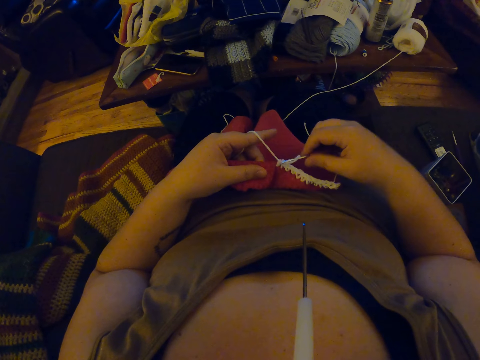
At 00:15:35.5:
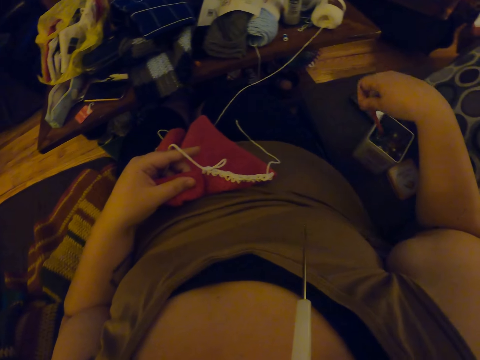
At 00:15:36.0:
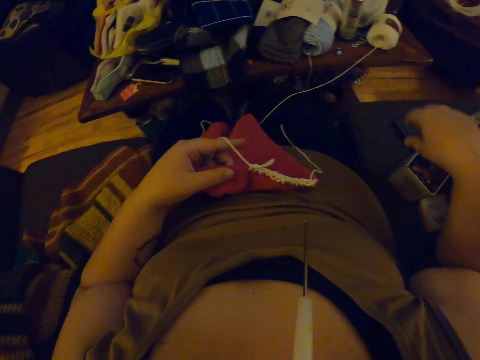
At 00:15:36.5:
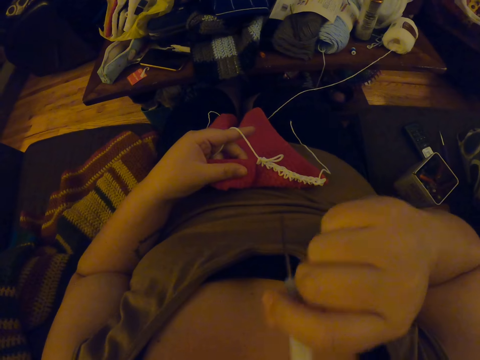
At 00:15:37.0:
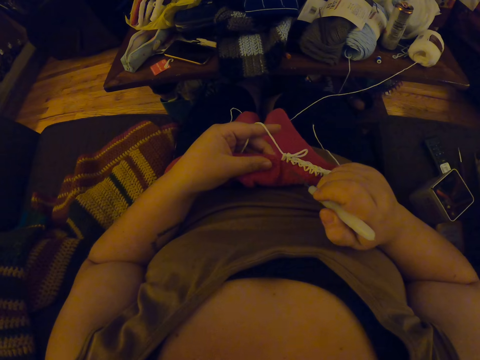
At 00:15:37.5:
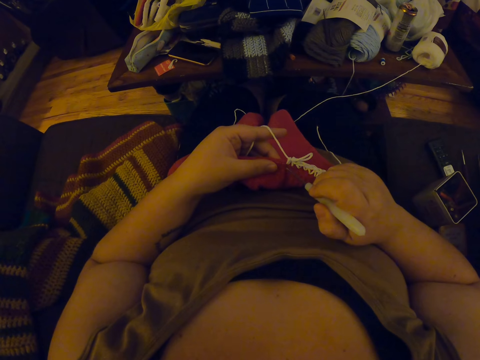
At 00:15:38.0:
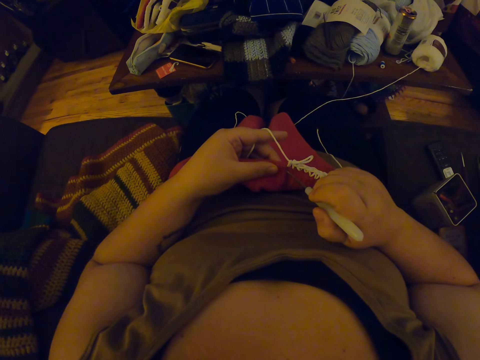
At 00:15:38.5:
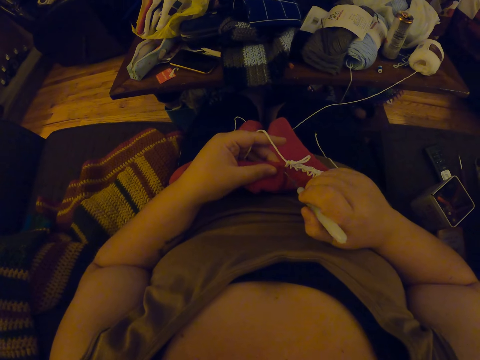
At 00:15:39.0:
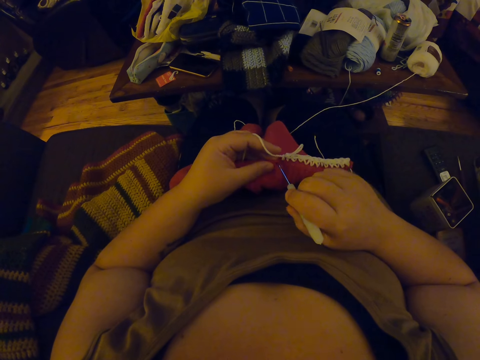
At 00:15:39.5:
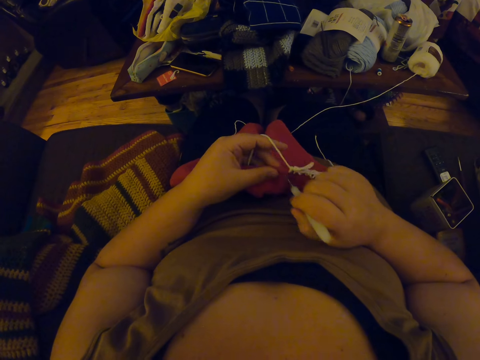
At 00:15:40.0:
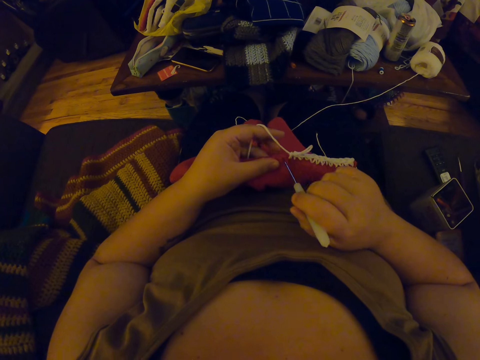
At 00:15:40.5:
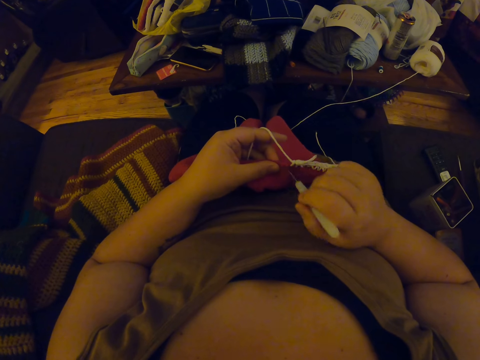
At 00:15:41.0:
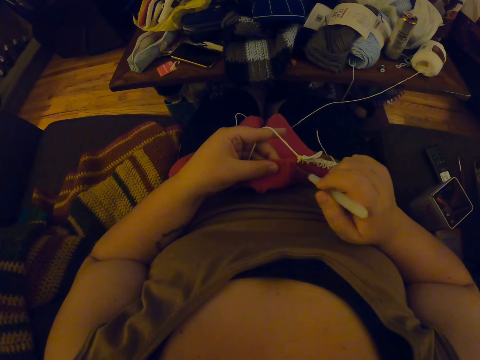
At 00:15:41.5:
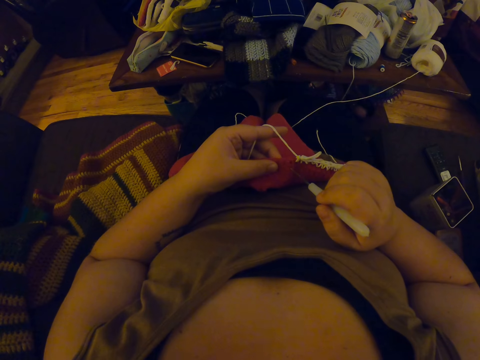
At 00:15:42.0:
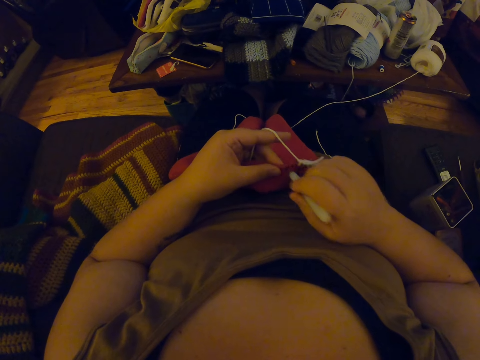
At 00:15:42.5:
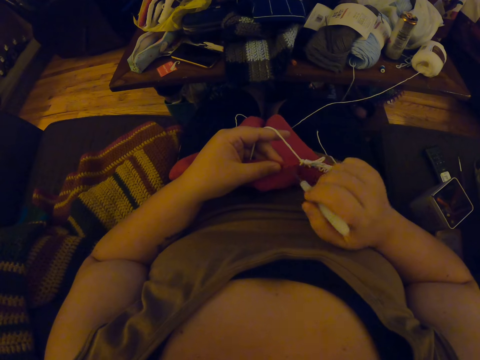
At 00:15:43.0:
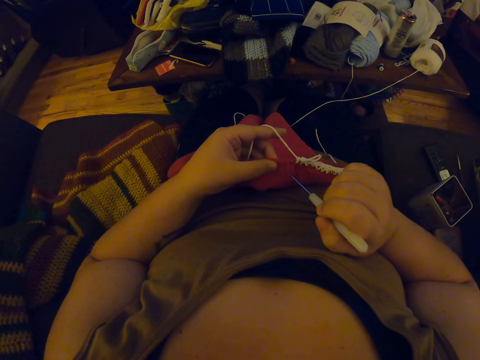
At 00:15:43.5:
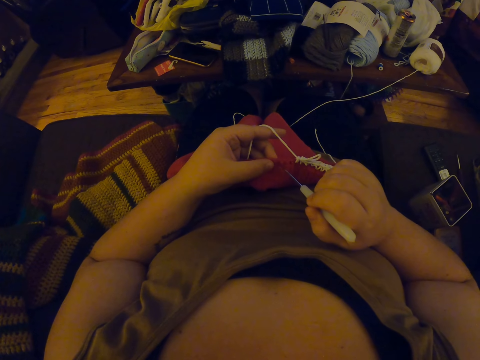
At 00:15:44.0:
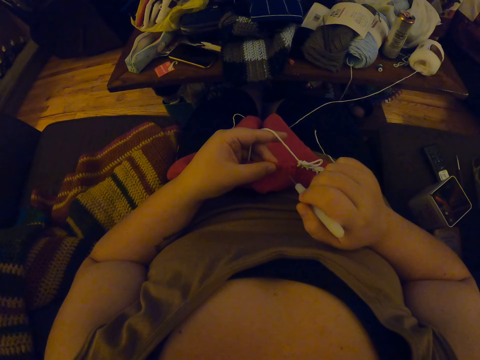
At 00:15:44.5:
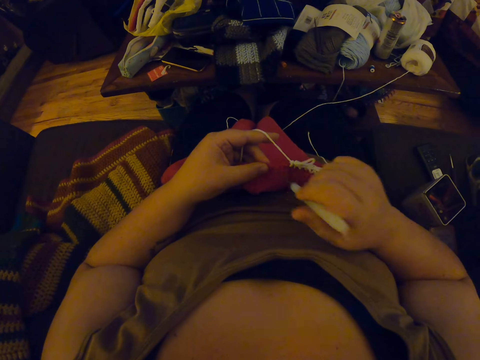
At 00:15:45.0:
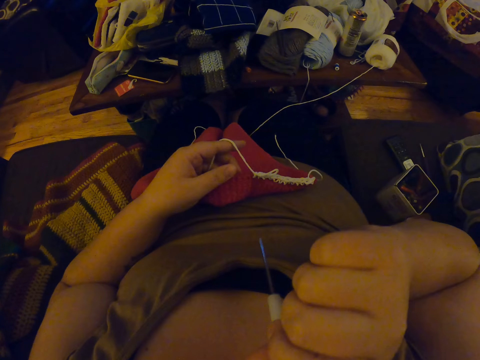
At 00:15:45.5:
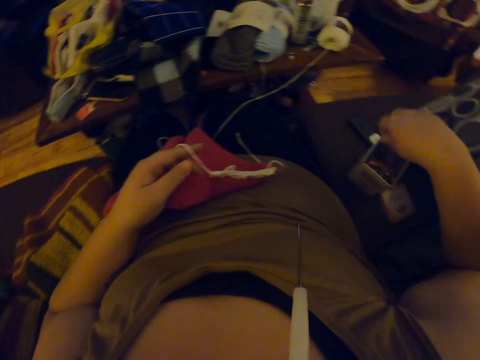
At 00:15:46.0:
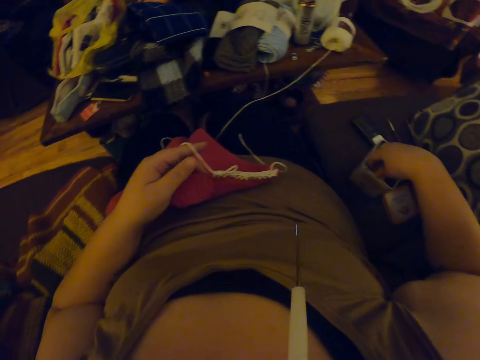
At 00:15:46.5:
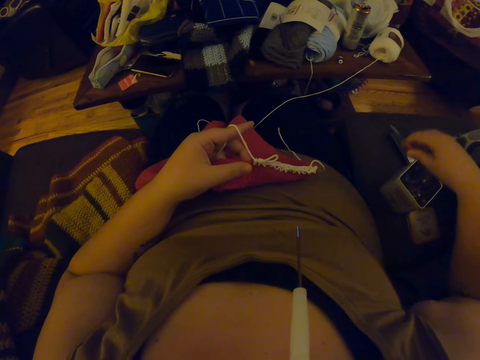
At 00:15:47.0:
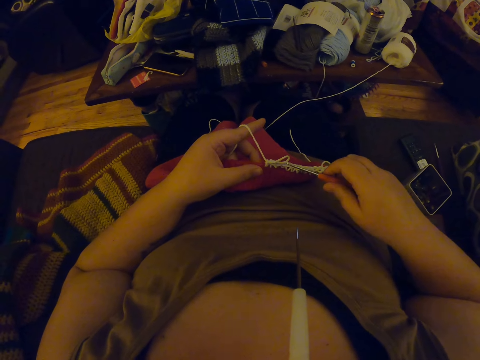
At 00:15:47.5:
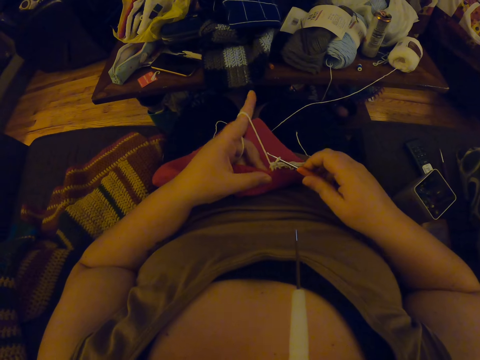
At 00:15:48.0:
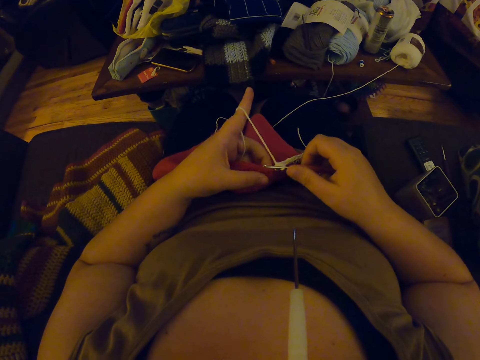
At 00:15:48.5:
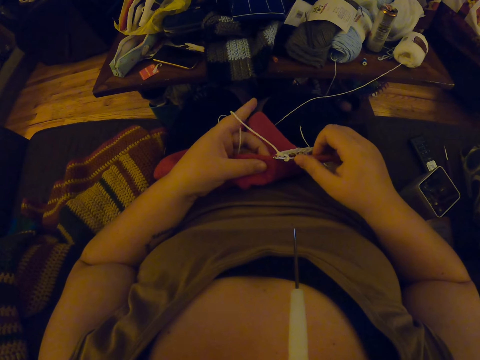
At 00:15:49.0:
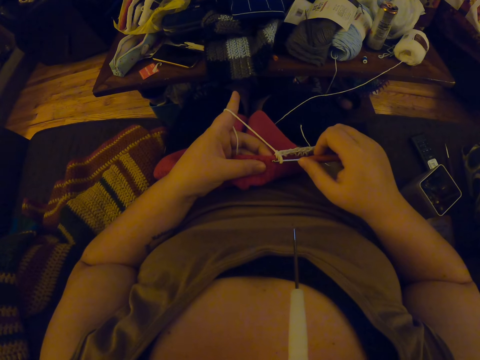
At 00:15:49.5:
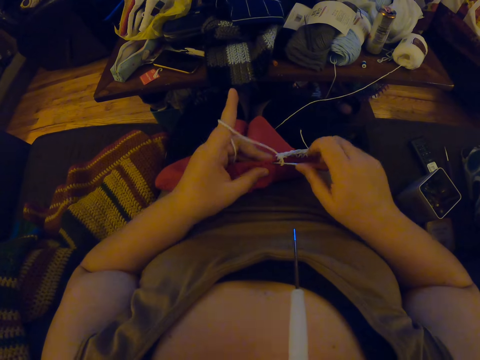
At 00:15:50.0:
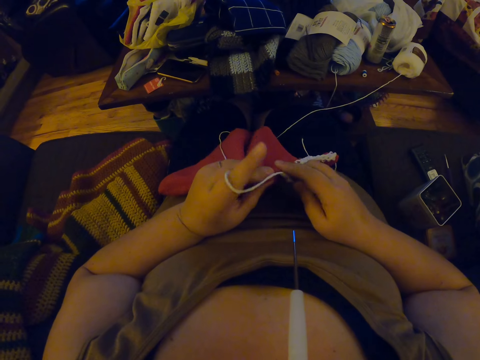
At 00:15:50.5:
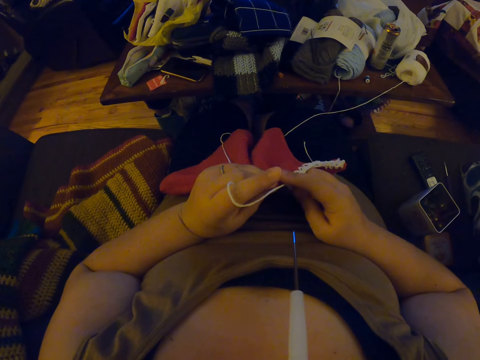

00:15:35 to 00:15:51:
The camera wearer drops the crochet into a box by her side. She removes the crochet hook from her mouth with her right hand. She puts down the crochet hook. She makes holes on the crochet with the crochet hook. She returns the crochet hook on the mouth. She puts the crochet hook back into her mouth. She takes down the crochet hook. She picks the crochet from the box by her side with her right hand. She continues crocheting with the yarn.

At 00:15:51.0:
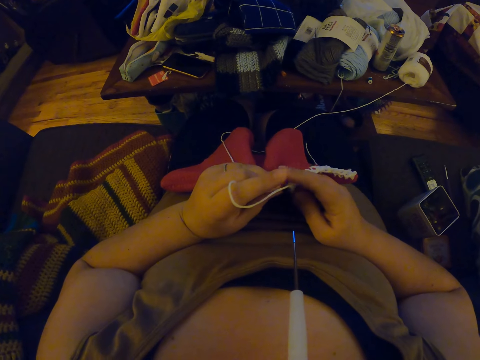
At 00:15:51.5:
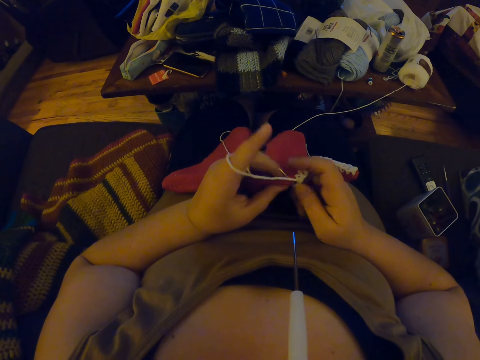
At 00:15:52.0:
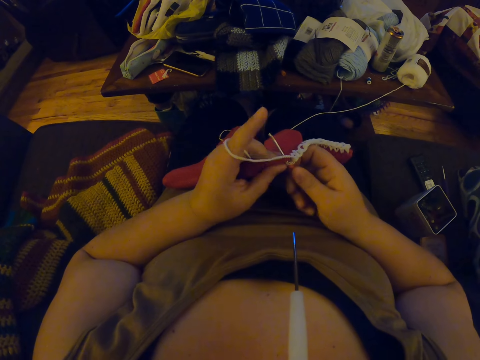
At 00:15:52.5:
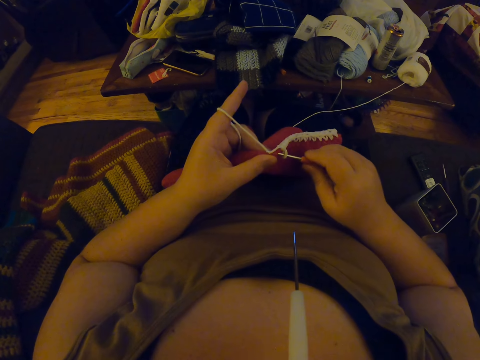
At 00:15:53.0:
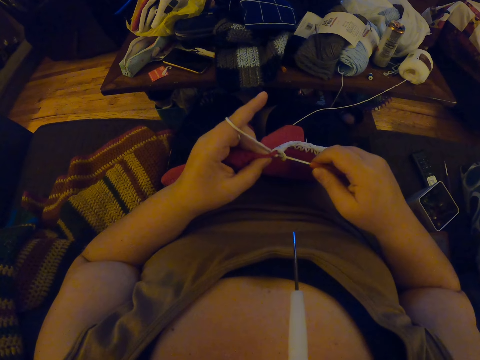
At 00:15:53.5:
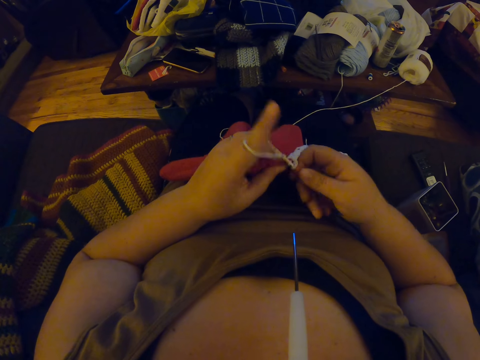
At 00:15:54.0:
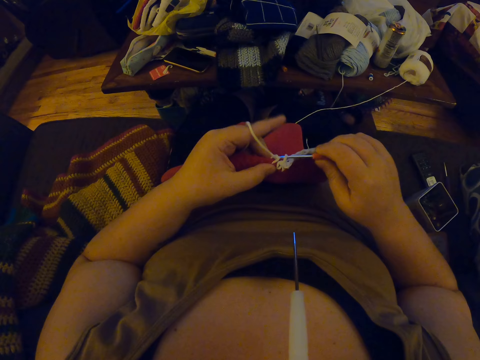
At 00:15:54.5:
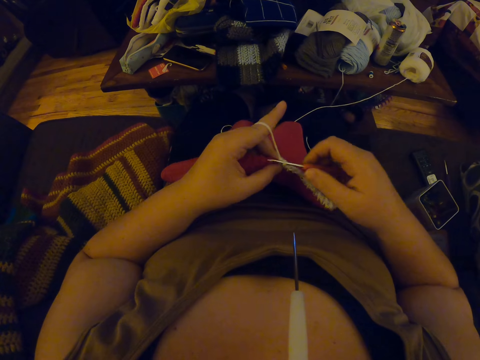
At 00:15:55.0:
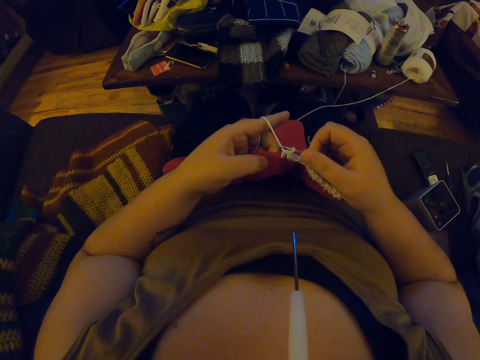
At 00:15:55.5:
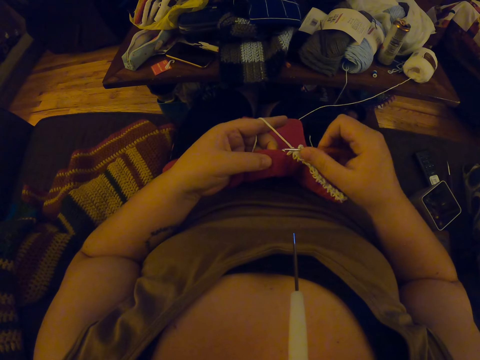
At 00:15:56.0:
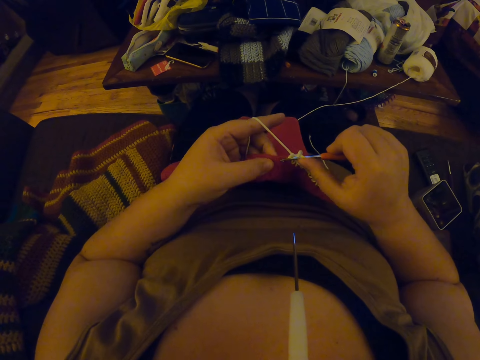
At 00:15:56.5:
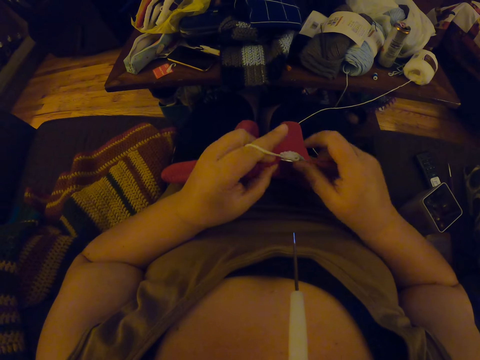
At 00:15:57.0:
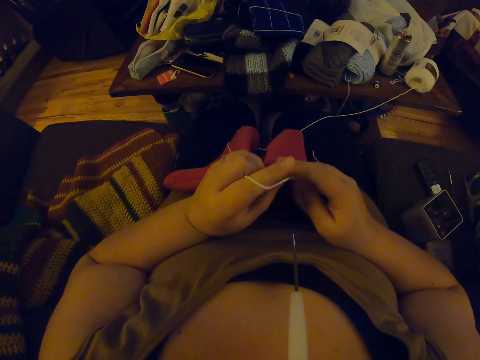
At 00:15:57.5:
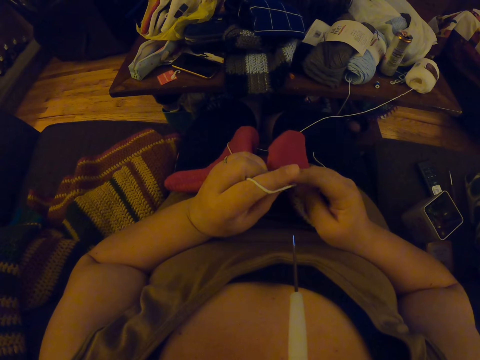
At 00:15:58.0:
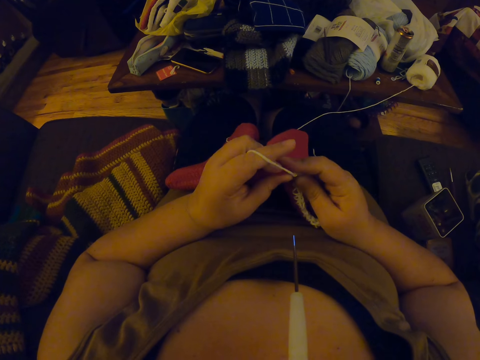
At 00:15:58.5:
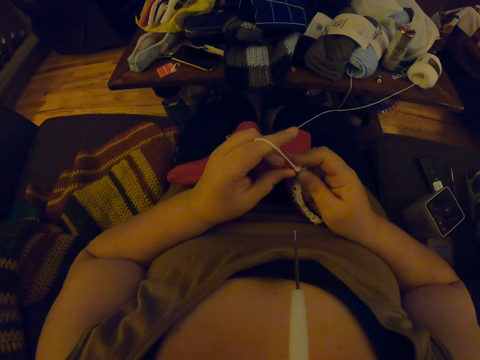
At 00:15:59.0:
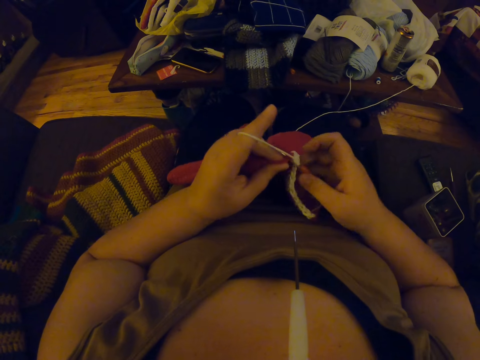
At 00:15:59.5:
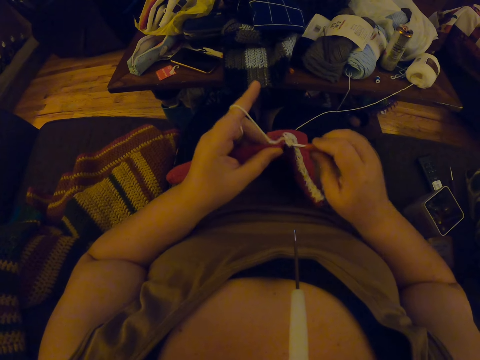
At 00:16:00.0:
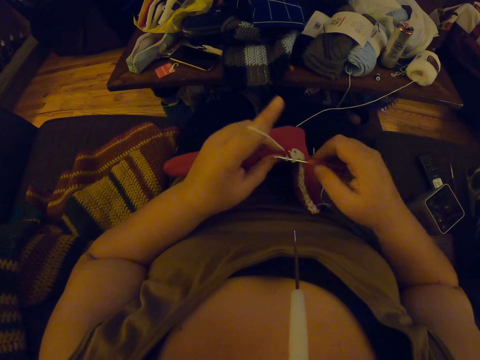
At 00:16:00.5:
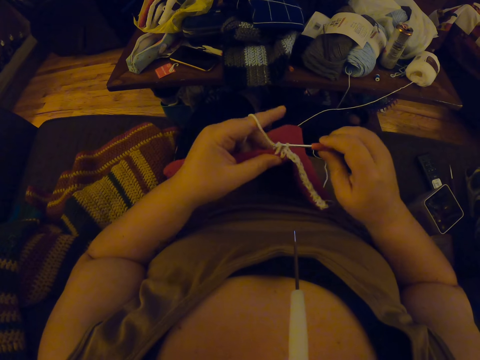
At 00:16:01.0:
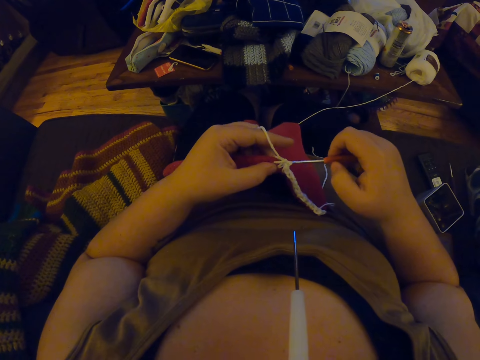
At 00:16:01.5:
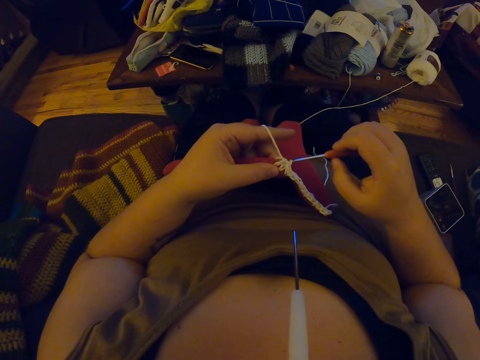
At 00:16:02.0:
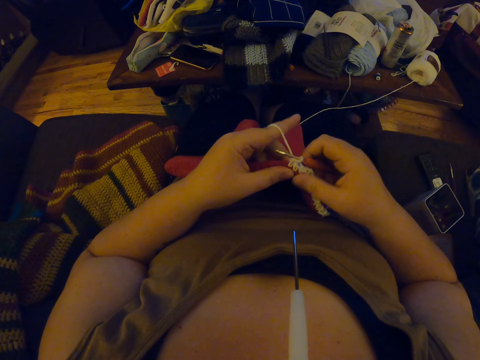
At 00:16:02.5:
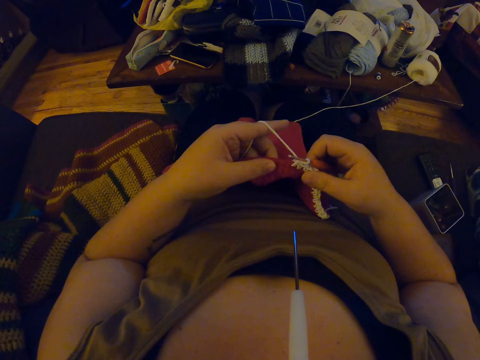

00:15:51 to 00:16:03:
The camera wearer sews cloth using a crochet hook.
